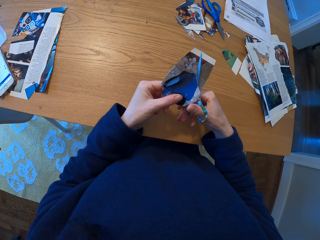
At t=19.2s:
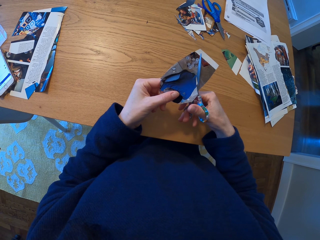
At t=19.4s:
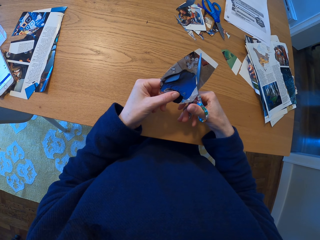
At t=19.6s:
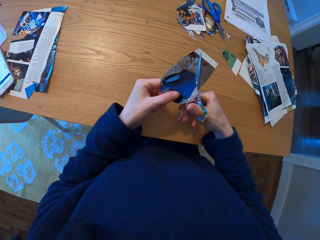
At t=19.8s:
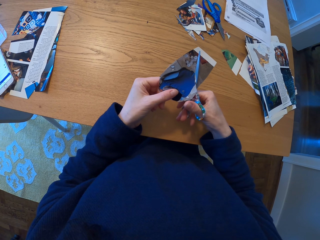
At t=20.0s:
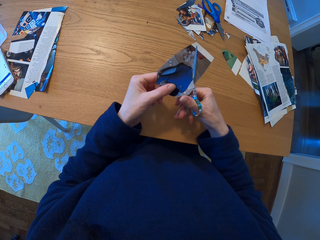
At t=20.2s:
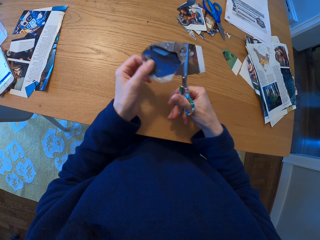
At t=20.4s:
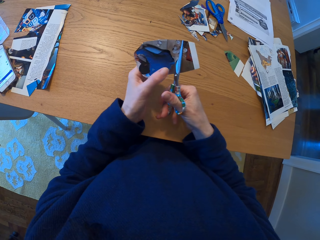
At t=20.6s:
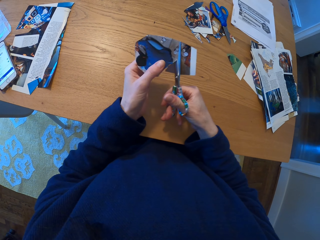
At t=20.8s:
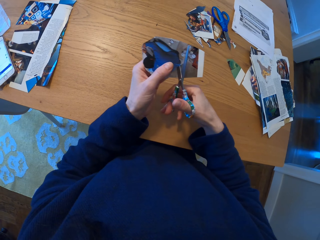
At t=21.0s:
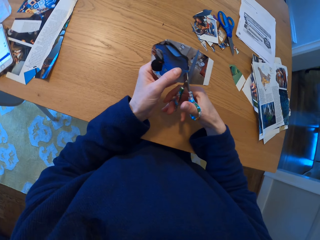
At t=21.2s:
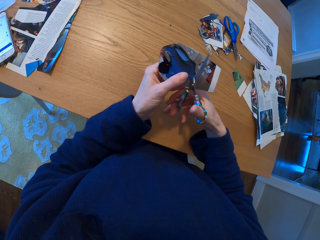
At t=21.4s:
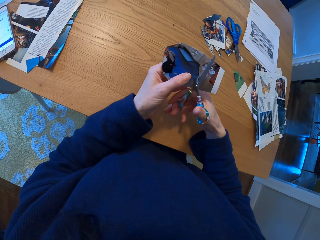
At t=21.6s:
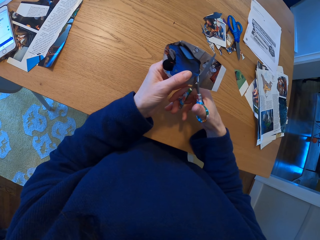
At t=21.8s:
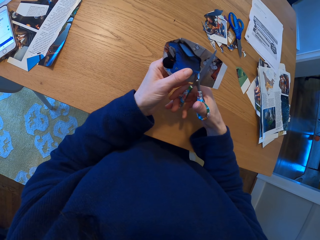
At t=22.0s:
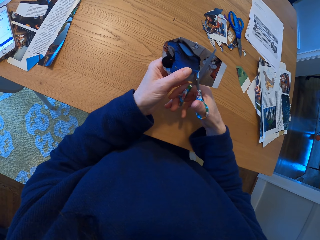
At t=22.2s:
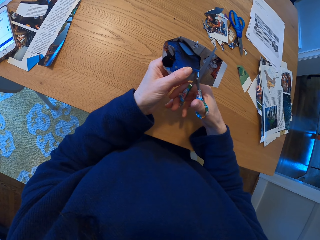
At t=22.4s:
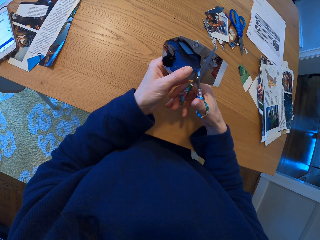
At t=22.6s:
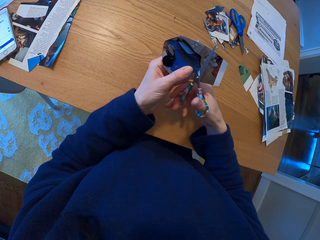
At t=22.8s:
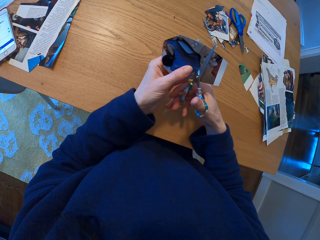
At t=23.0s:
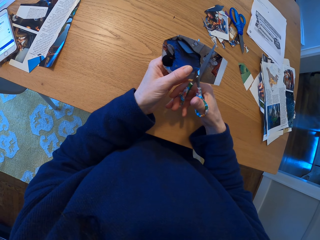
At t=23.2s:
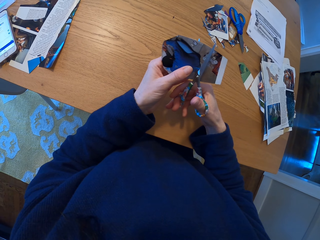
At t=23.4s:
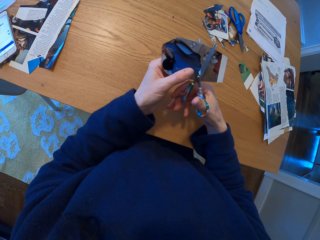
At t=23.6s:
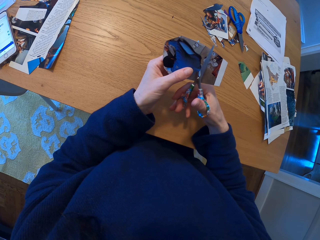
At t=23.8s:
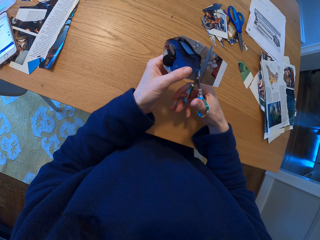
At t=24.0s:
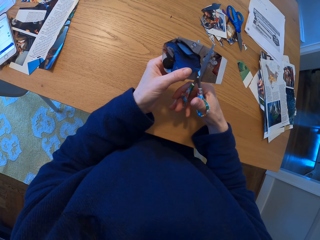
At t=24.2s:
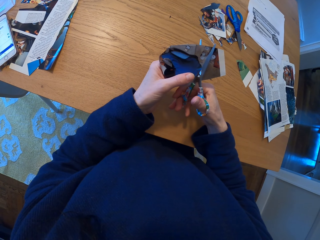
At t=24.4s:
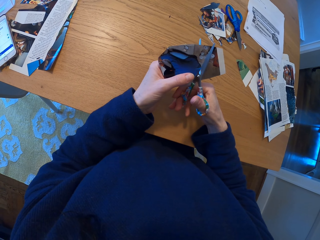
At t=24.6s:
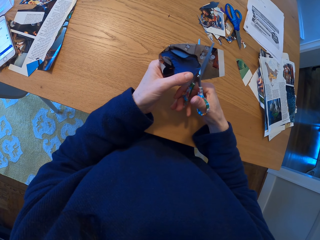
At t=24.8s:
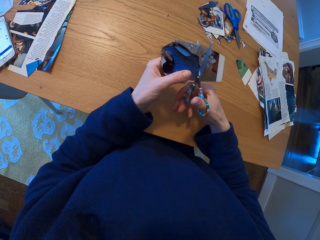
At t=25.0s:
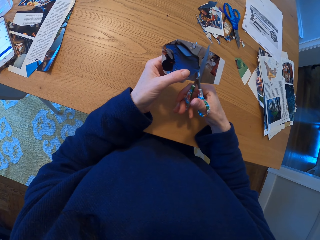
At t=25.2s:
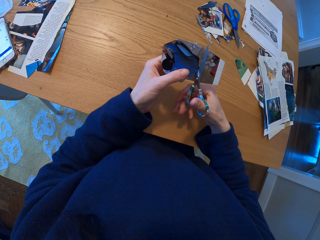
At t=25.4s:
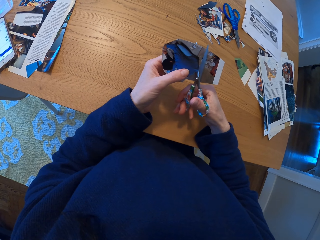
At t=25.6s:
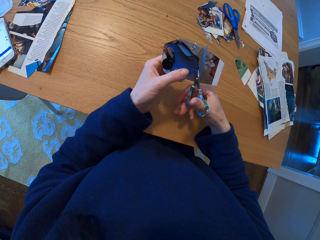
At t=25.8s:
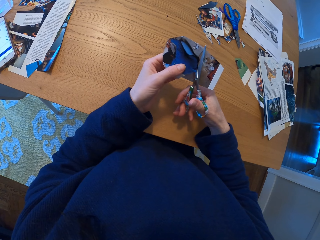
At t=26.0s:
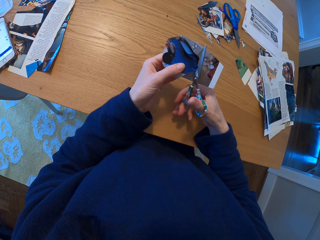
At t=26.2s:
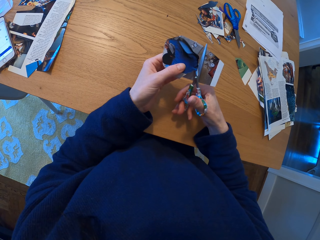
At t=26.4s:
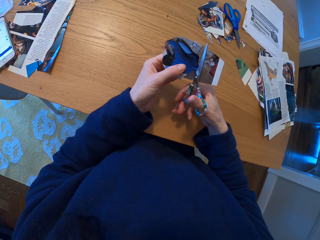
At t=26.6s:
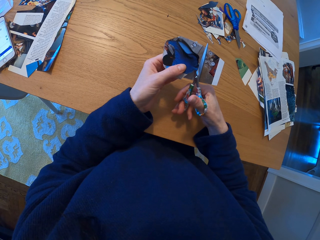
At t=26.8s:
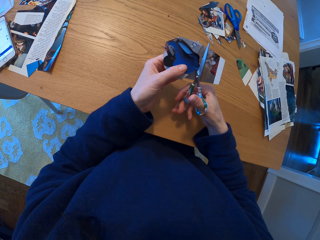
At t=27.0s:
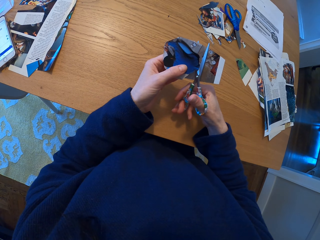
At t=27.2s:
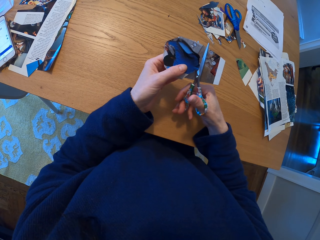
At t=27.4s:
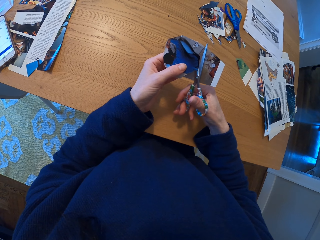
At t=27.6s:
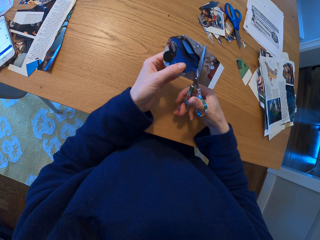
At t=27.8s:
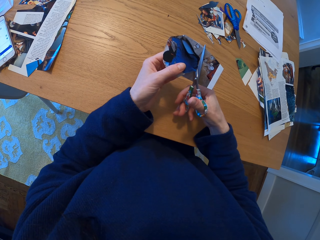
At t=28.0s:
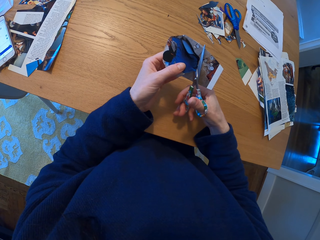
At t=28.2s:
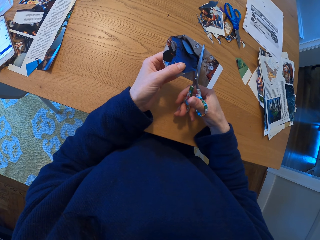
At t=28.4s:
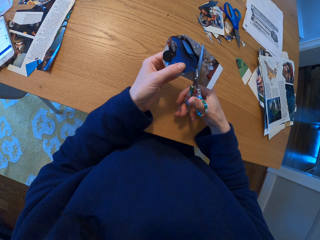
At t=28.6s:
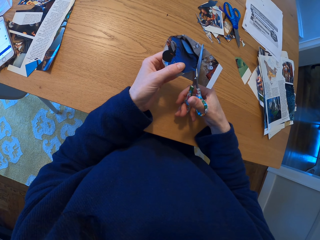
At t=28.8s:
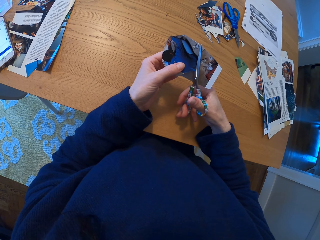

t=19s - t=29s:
The camera wearer adjusts the piece of paper. They cut the piece of paper with the scissors.

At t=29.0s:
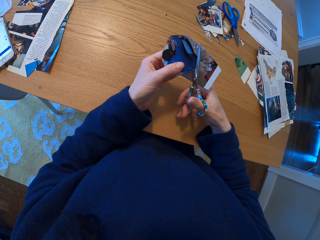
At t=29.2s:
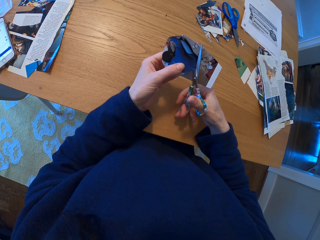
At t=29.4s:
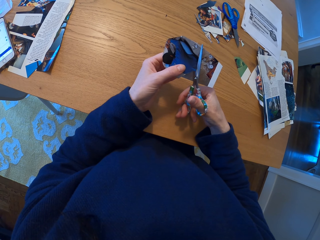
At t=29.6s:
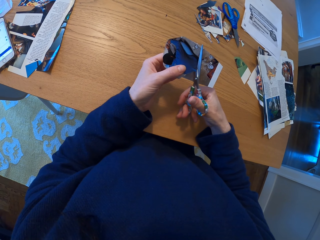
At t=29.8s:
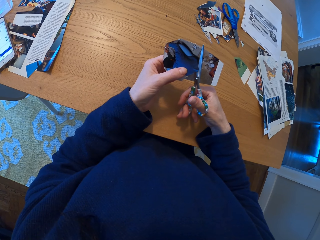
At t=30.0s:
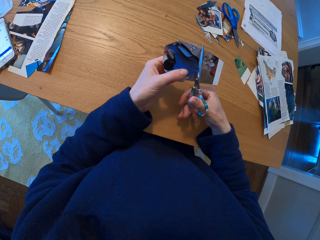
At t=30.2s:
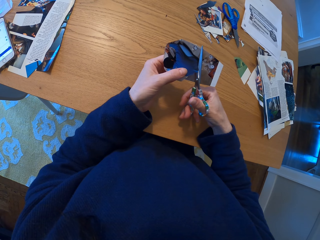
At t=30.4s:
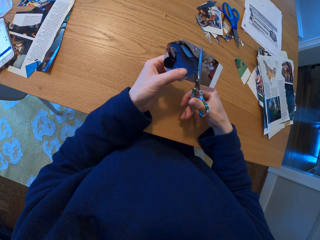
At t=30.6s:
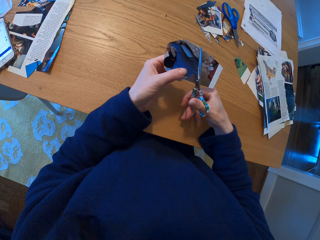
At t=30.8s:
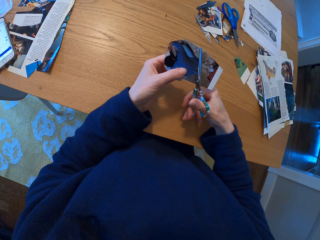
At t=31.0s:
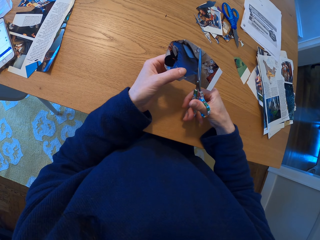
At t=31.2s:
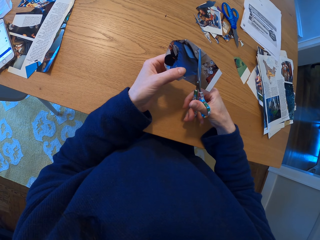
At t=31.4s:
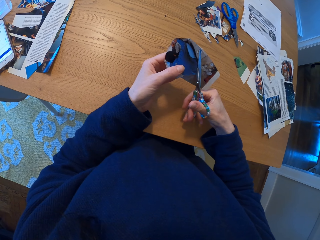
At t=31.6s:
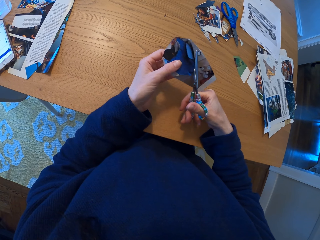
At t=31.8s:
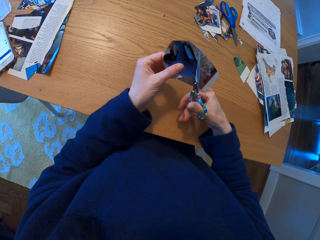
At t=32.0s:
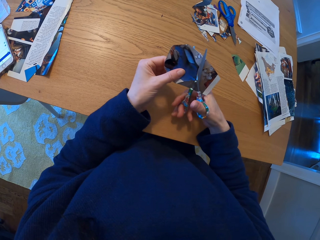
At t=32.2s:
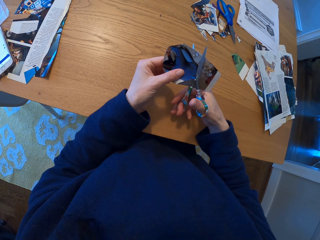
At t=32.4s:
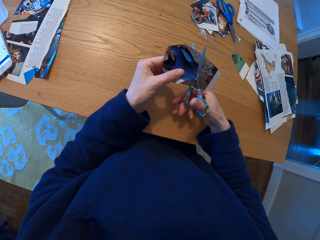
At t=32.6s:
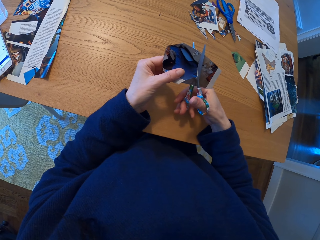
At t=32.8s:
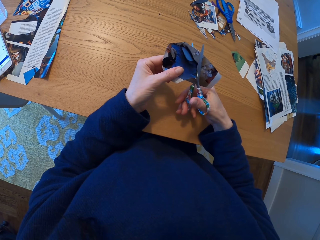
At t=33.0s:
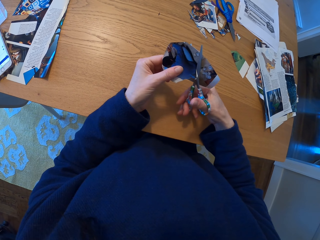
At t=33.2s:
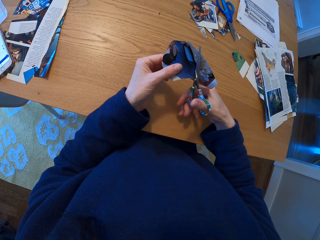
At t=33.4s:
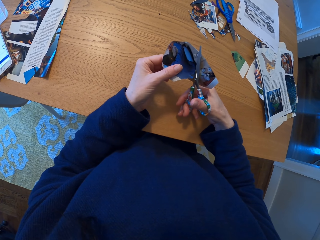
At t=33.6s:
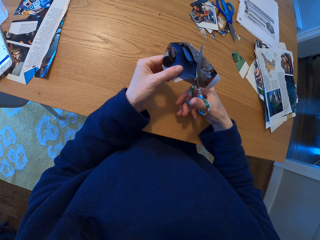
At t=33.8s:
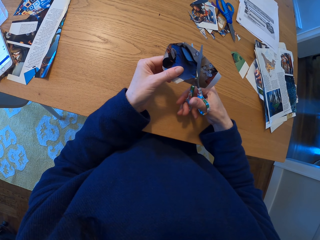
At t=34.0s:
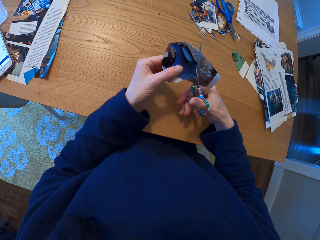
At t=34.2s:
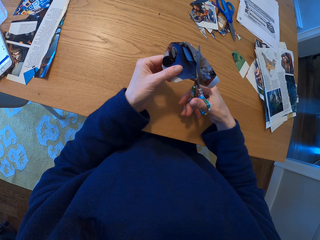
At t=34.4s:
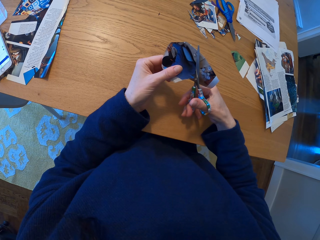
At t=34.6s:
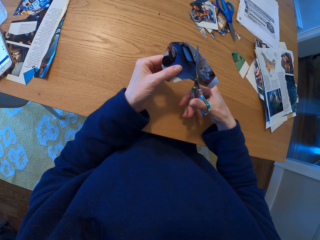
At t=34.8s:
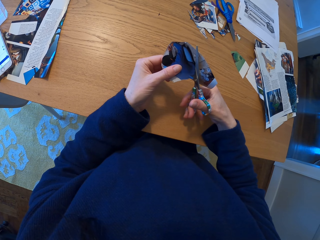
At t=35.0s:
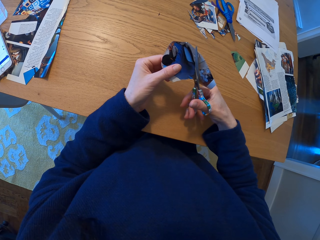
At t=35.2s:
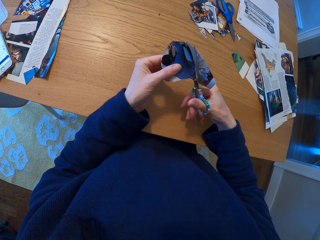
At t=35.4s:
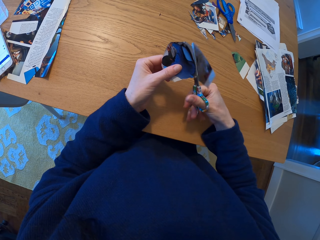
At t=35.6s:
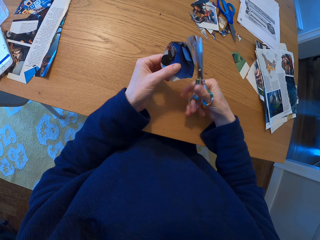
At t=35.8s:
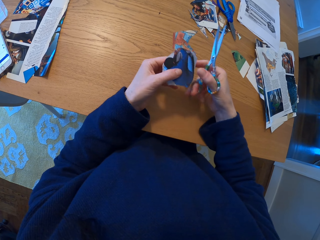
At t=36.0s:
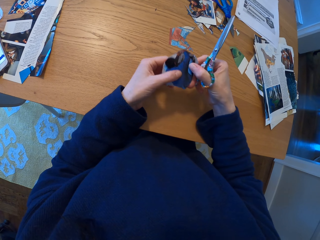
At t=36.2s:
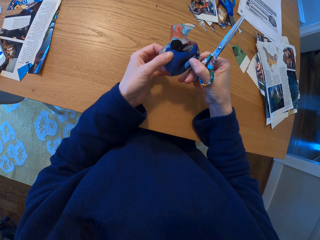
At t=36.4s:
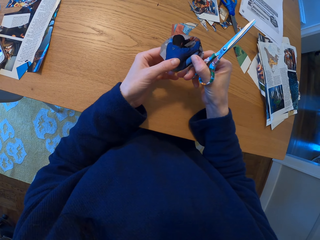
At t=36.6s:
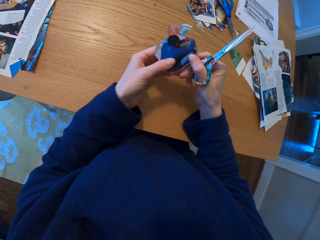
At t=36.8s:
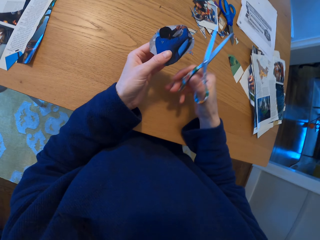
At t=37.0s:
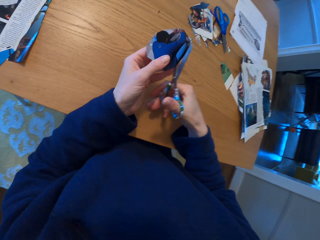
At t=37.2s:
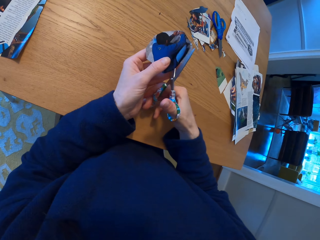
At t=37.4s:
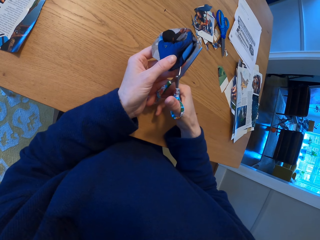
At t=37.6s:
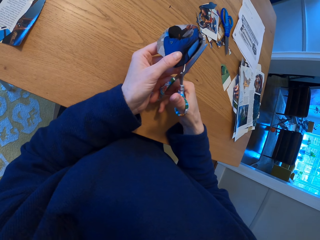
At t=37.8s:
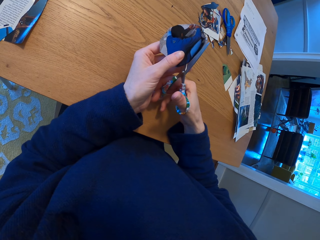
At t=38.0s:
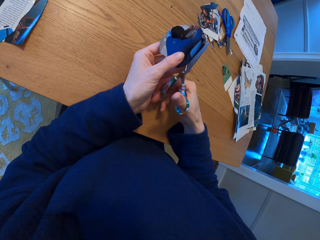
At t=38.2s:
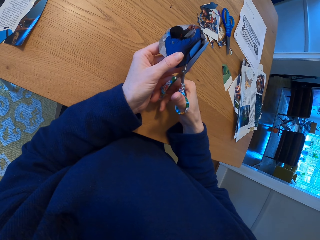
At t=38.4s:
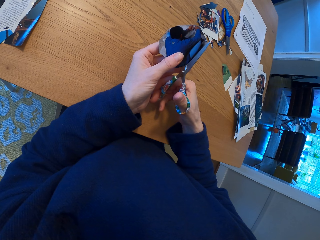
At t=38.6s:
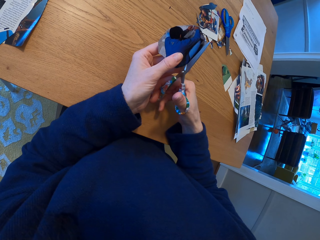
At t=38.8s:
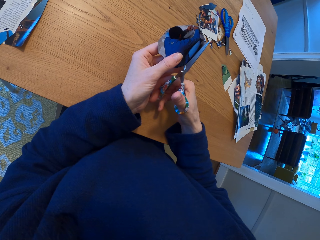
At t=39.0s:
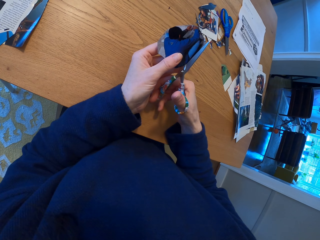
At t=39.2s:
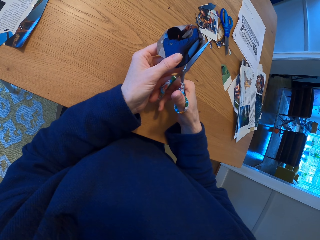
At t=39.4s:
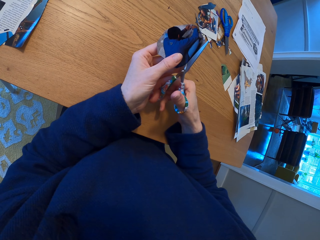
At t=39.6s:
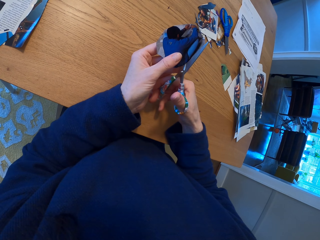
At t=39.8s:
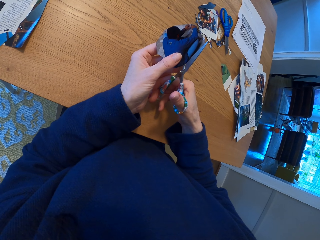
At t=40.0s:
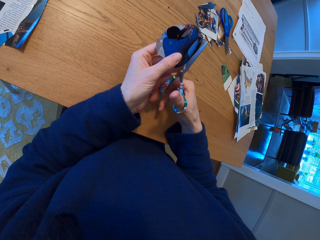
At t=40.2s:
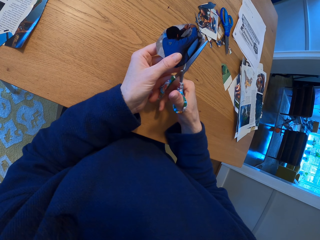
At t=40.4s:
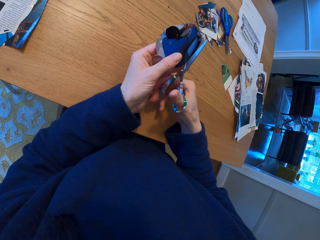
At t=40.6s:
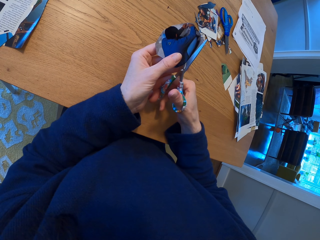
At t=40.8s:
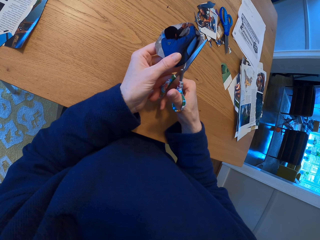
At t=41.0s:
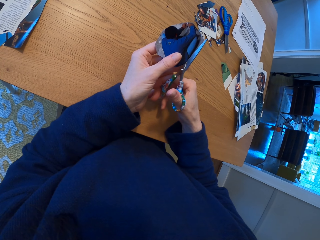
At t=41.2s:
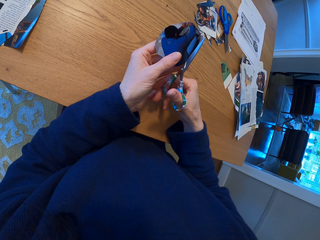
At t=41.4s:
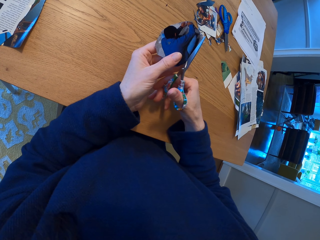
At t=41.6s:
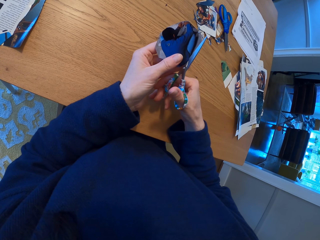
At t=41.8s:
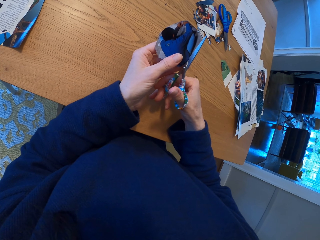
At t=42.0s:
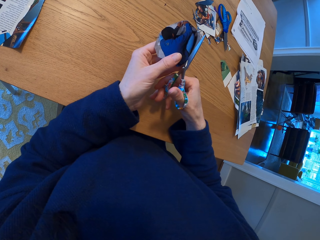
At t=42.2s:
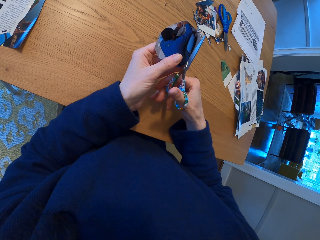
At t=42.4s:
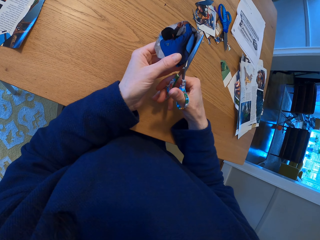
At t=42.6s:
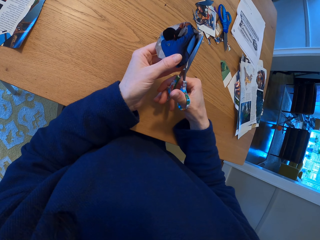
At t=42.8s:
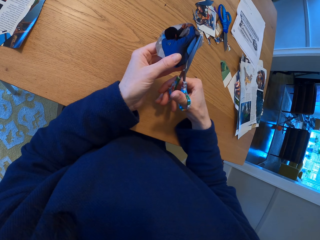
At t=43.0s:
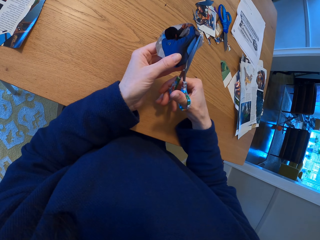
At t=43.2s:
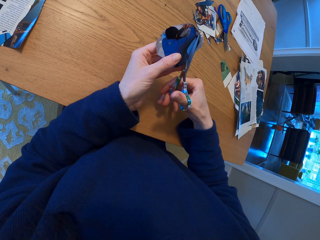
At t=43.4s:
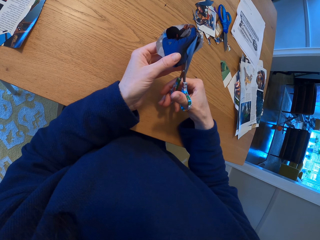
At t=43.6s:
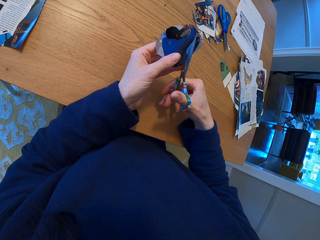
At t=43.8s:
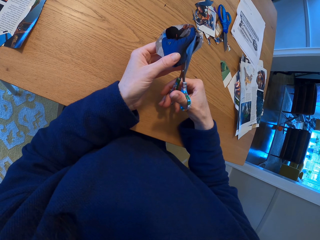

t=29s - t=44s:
The camera wearer adjusts the scissors. They cut the piece of paper with the scissors. They adjust the piece of paper in the hand. They cut the piece of paper with the scissors.
